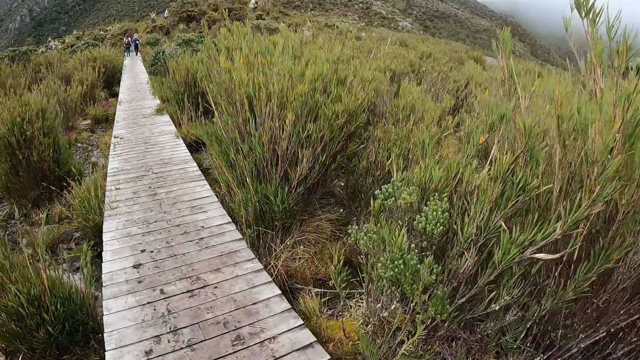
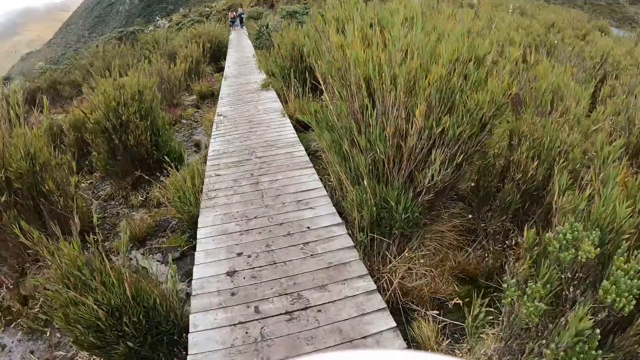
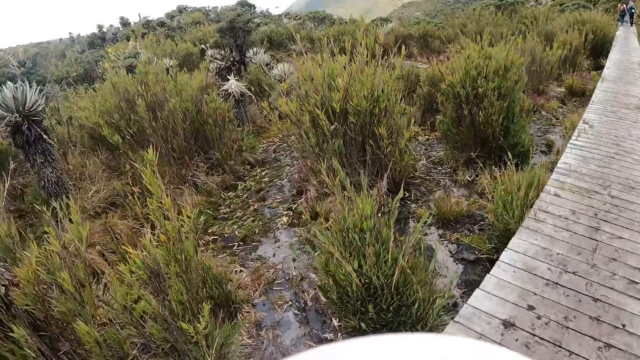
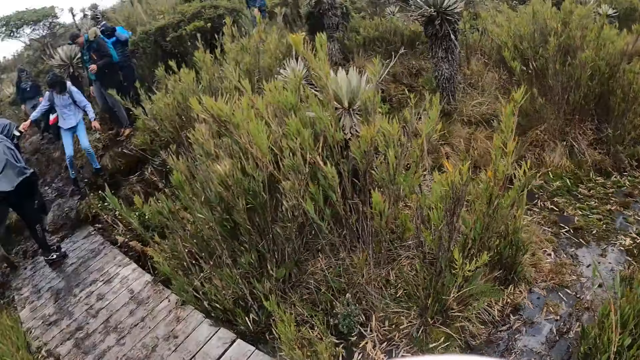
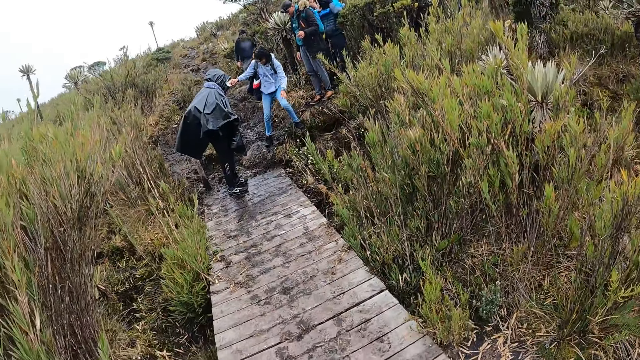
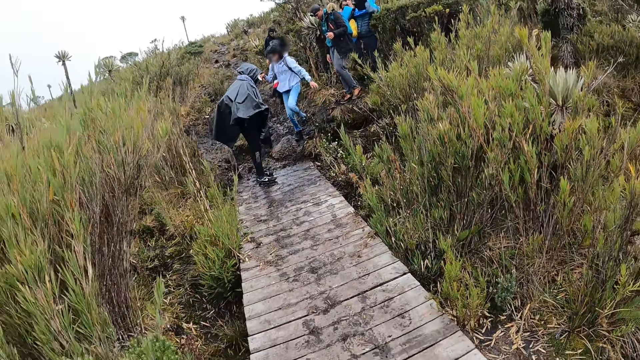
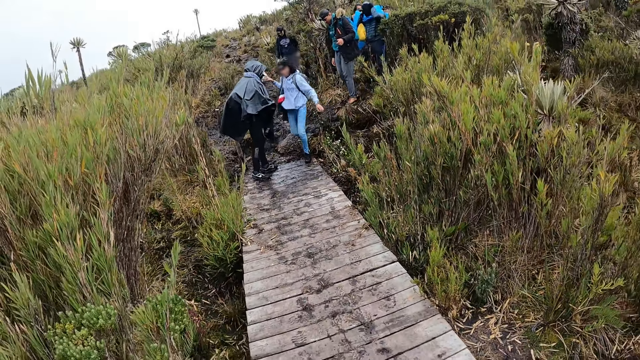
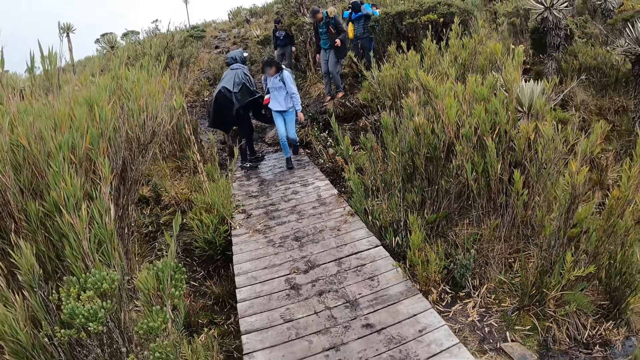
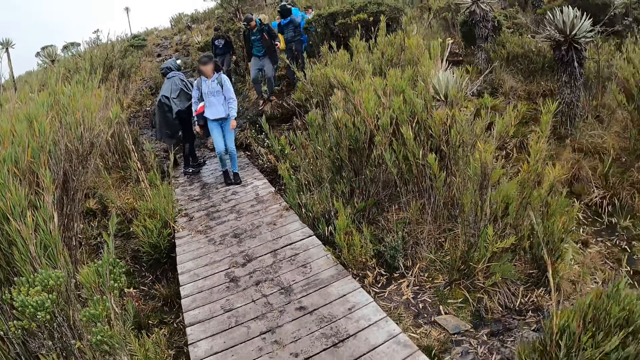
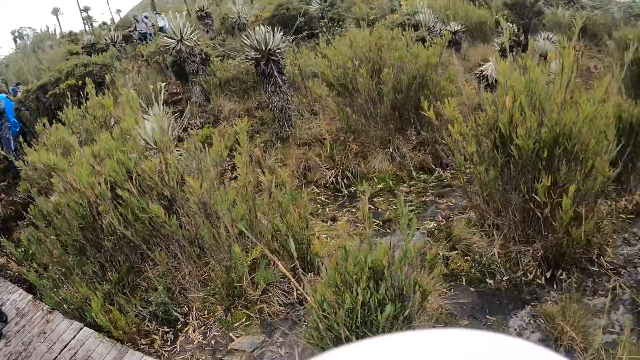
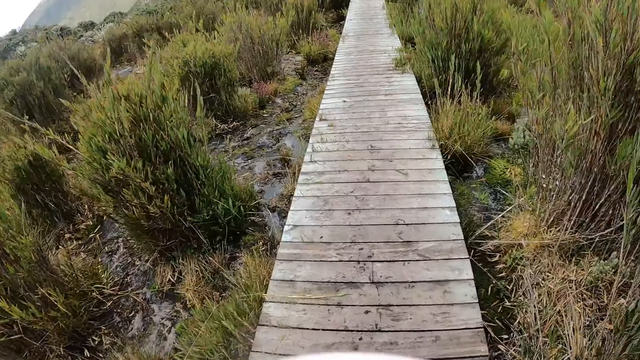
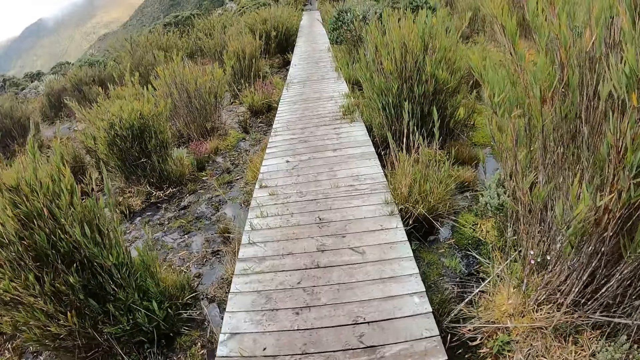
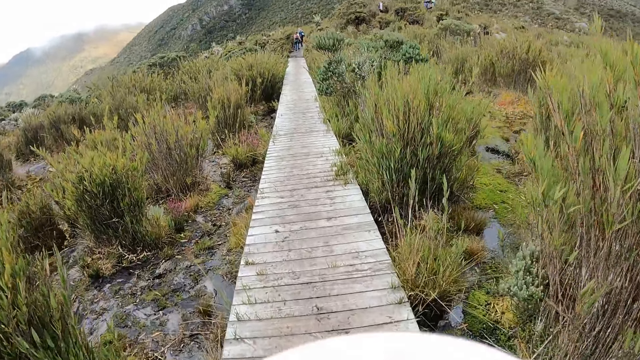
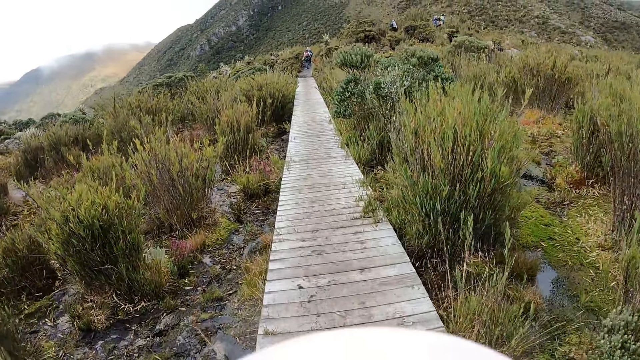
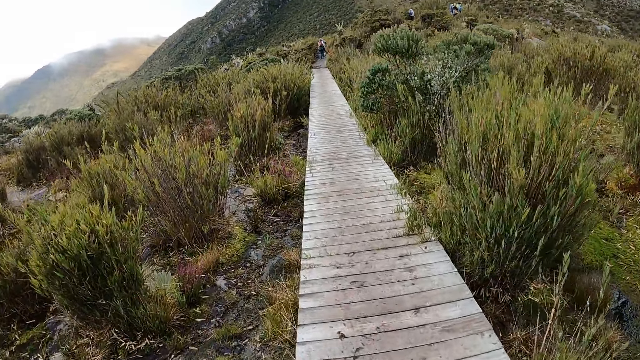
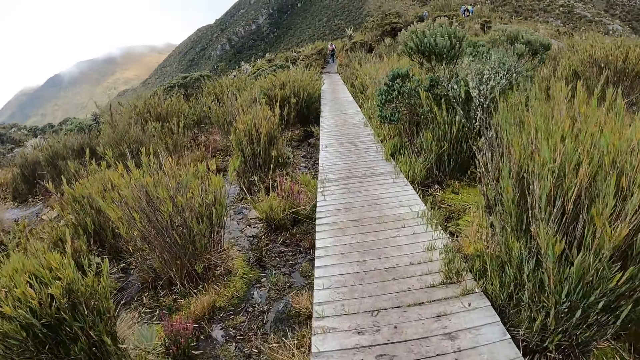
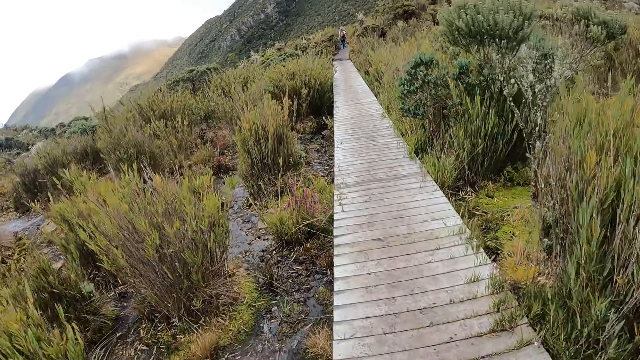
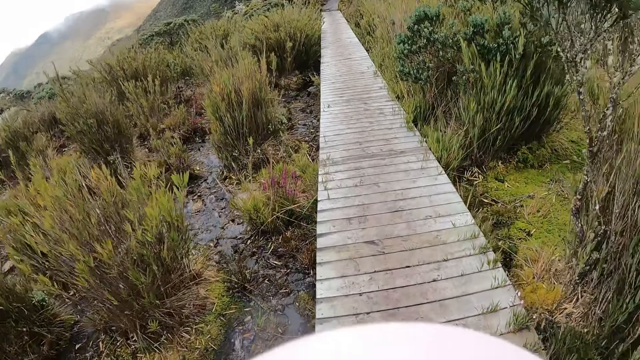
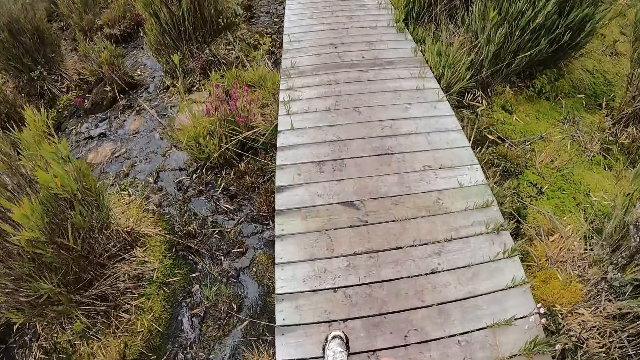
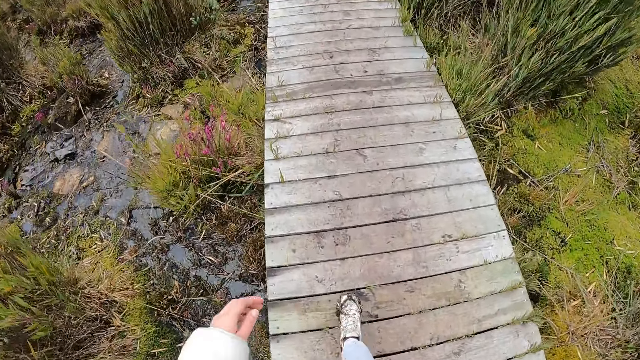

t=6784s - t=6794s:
The camera wearer looks around. A woman helps another woman to cross a muddy area on the bush path with her left hand. The camera wearer walks on a wooden bridge with the group of people.

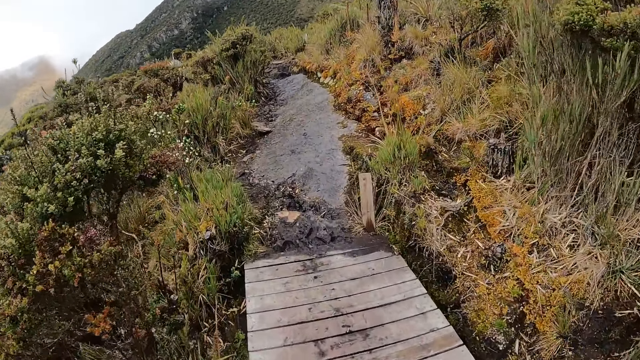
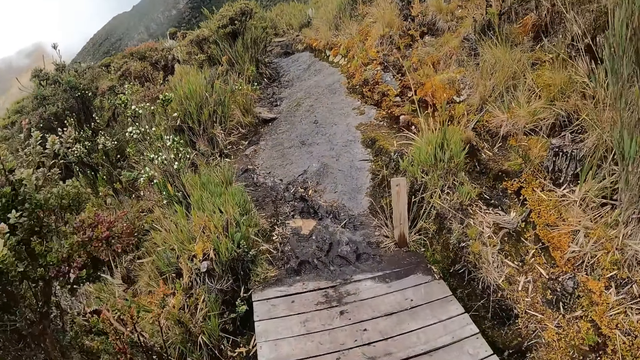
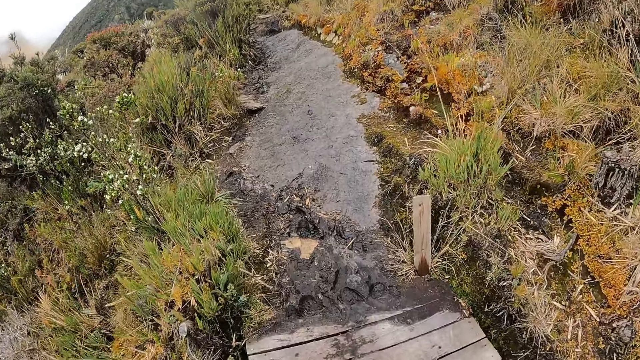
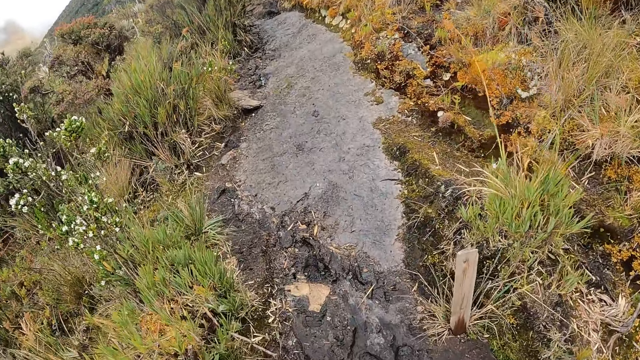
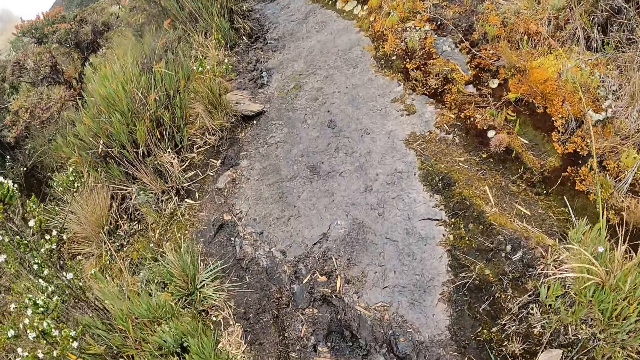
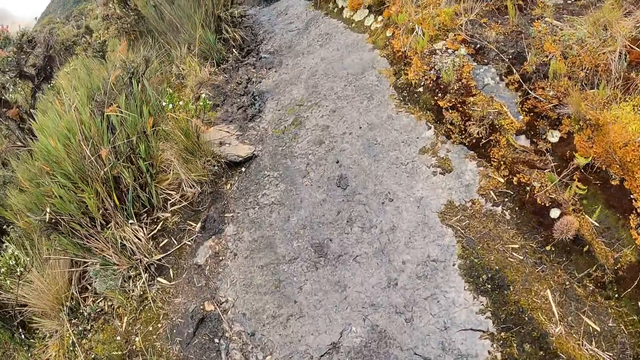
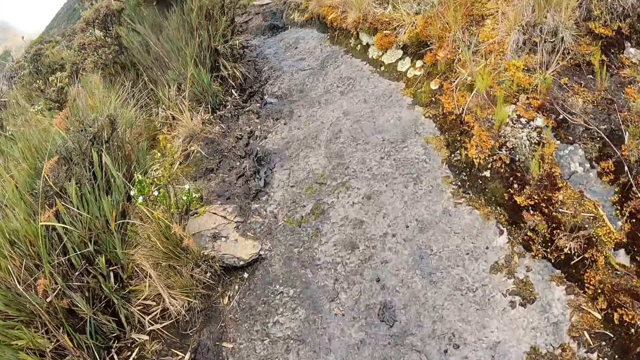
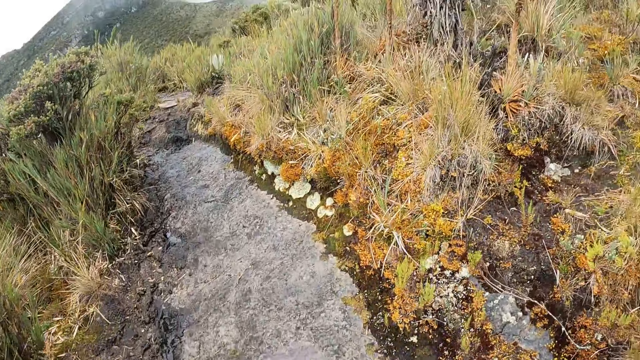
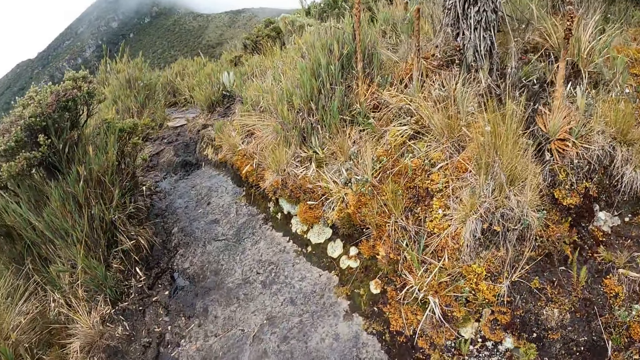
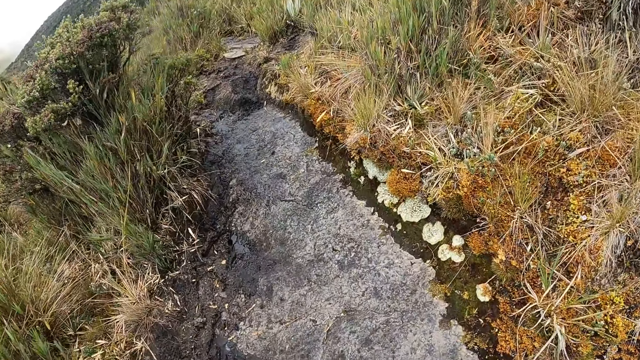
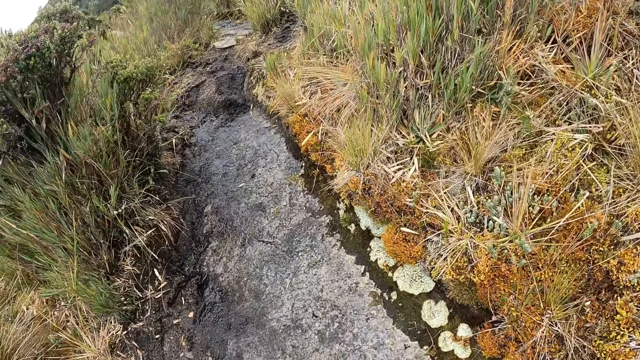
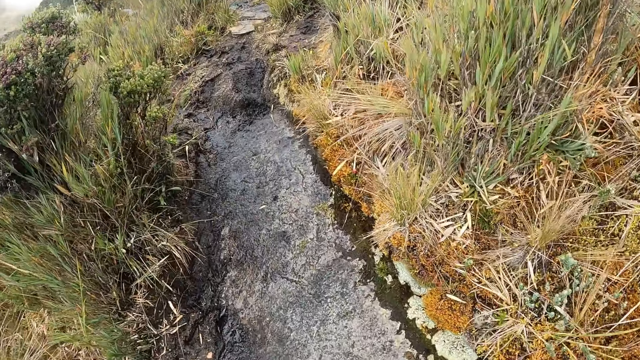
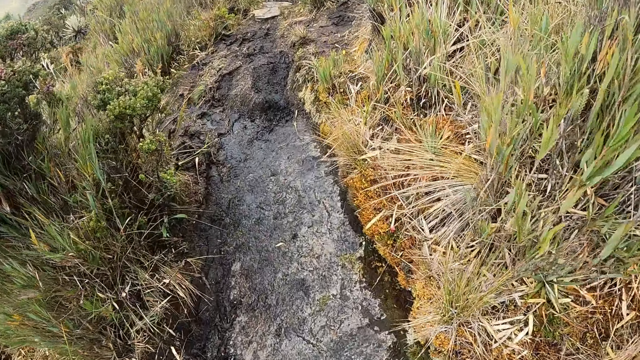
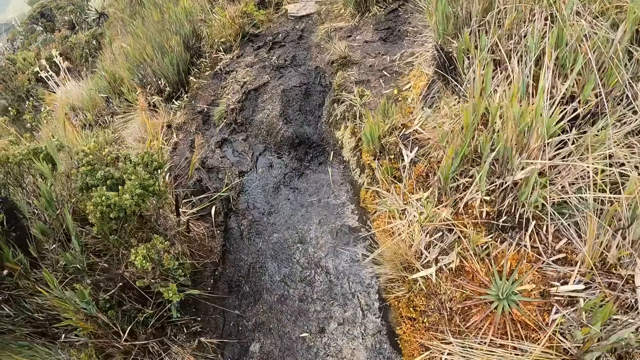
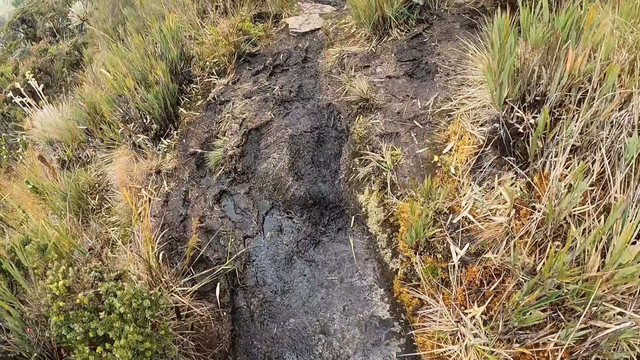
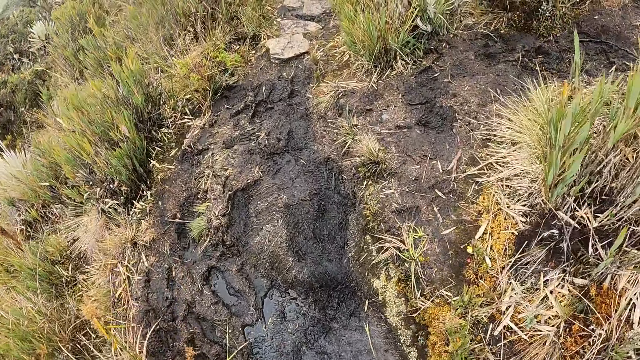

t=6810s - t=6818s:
The camera wearer walks up the hill. They walk on the bush path with the group of people.

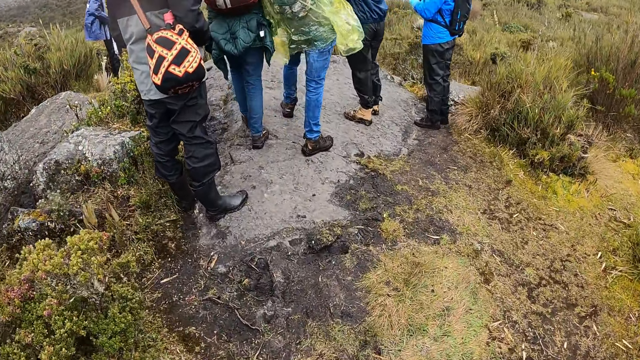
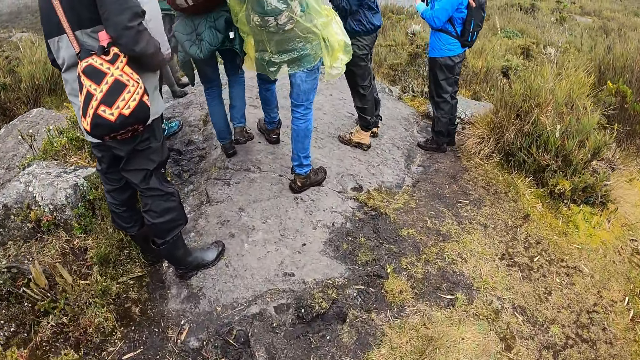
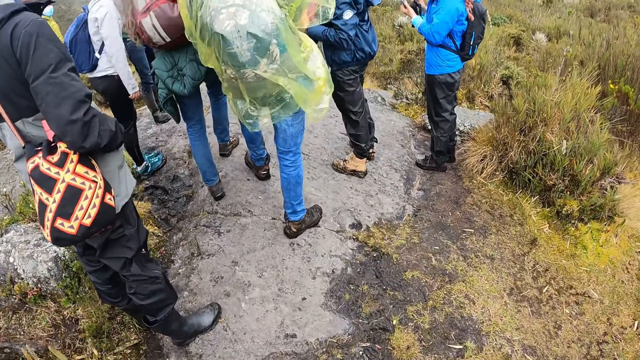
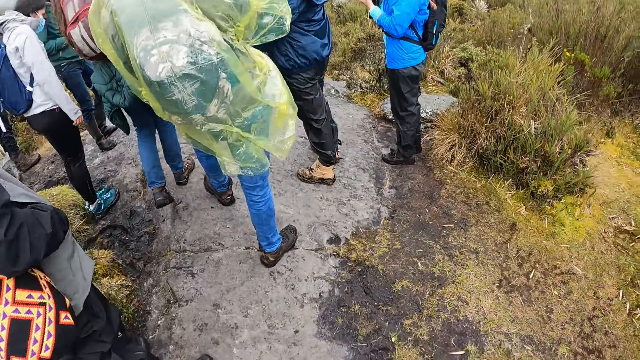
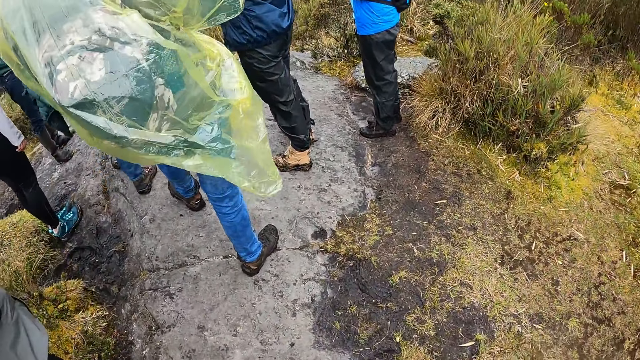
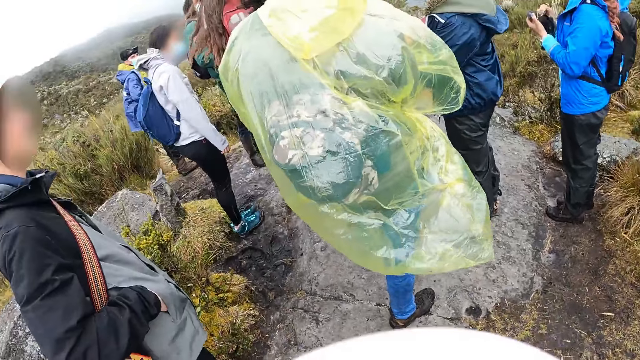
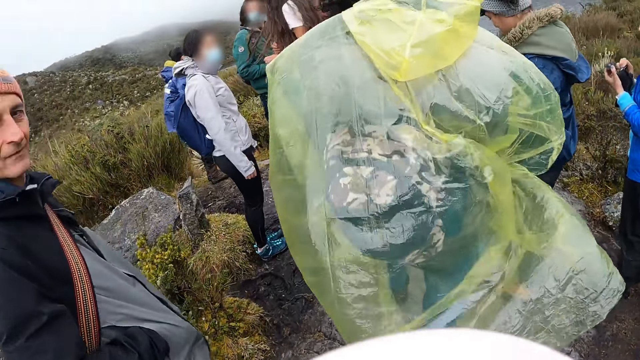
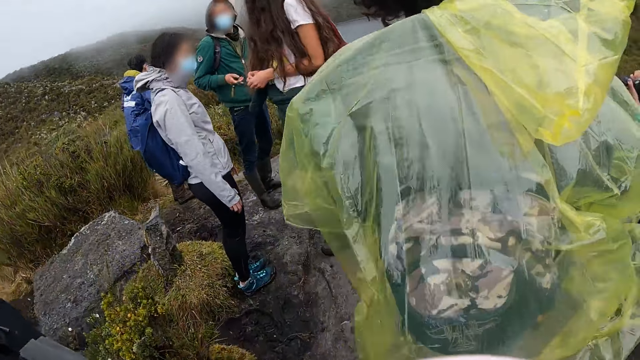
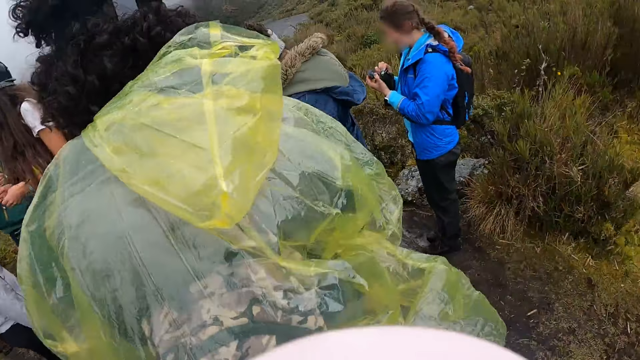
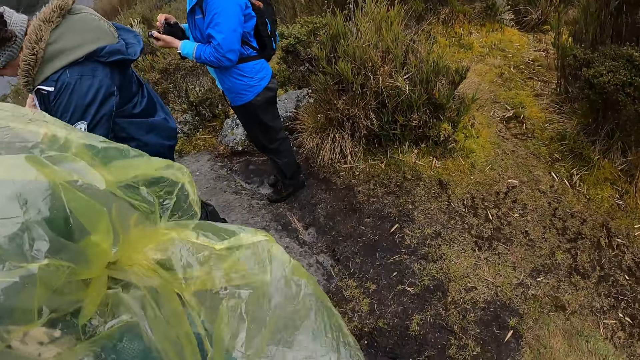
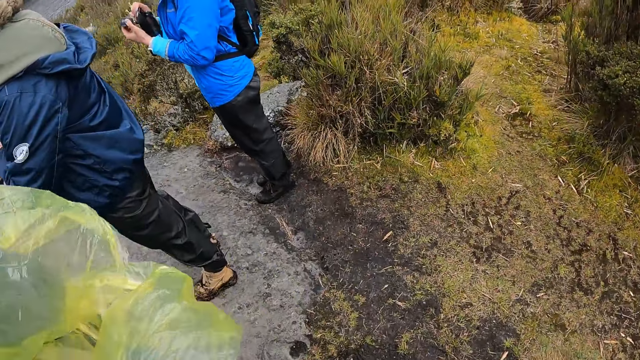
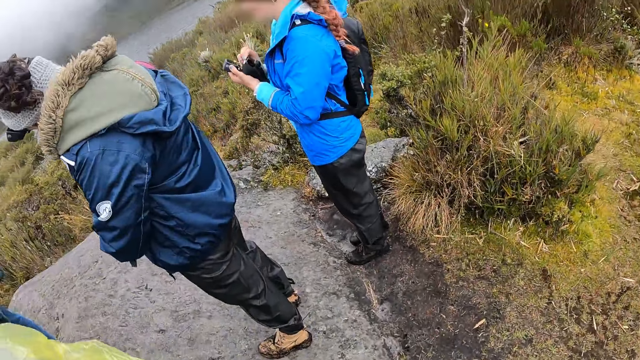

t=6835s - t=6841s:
The camera wearer looks around. A woman operates a camera. The camera wearer stands on a rock with the group of people.
